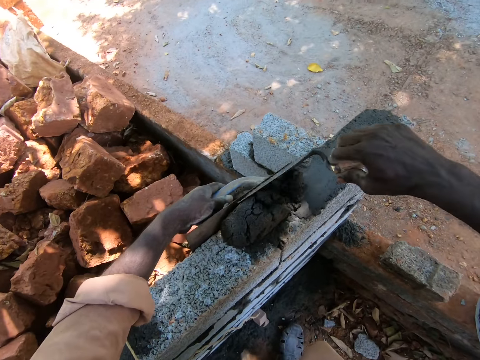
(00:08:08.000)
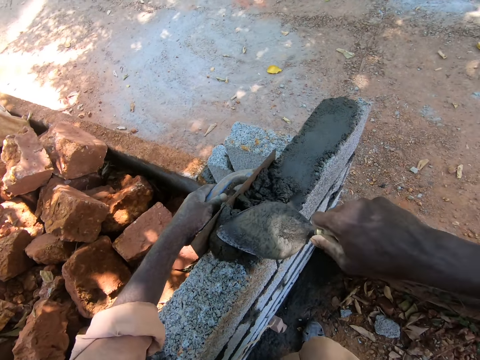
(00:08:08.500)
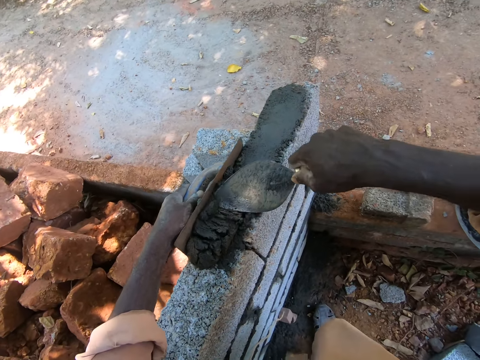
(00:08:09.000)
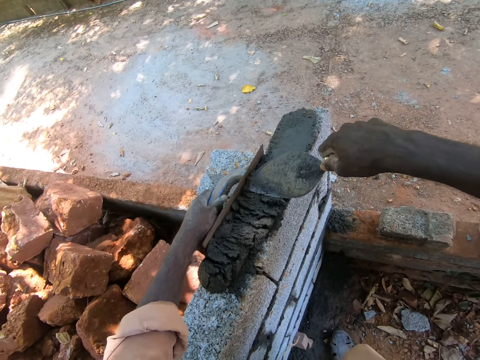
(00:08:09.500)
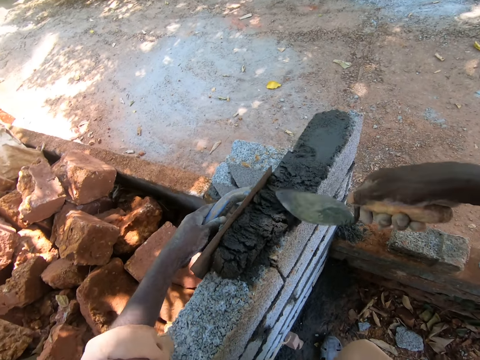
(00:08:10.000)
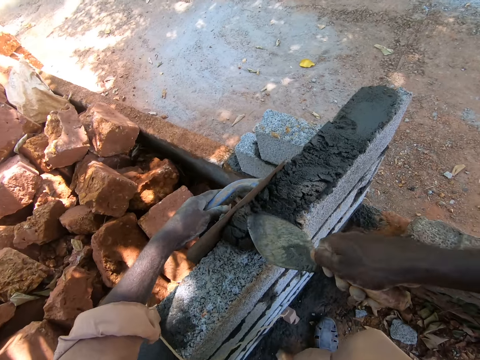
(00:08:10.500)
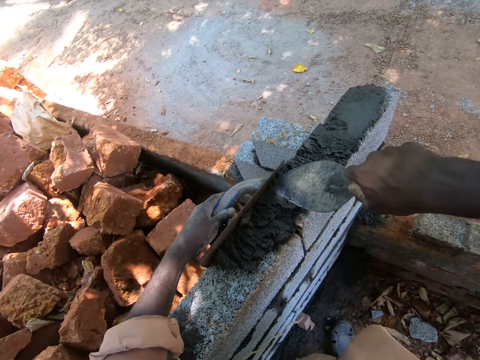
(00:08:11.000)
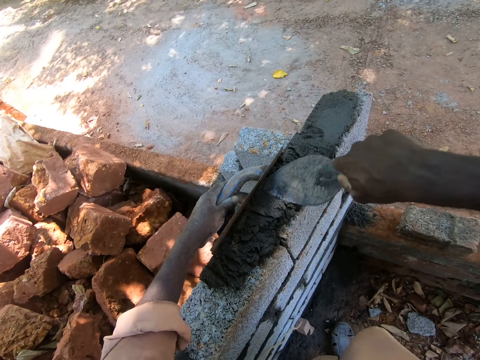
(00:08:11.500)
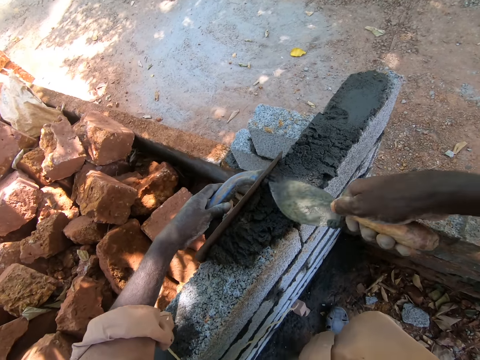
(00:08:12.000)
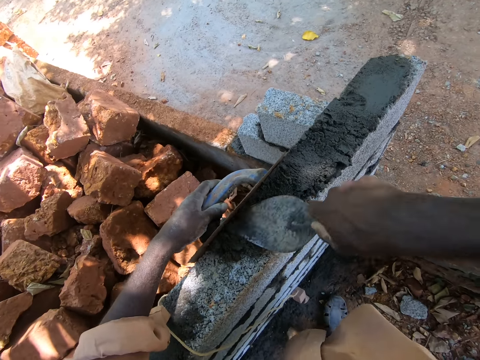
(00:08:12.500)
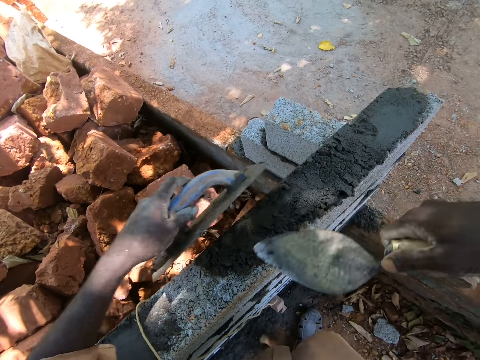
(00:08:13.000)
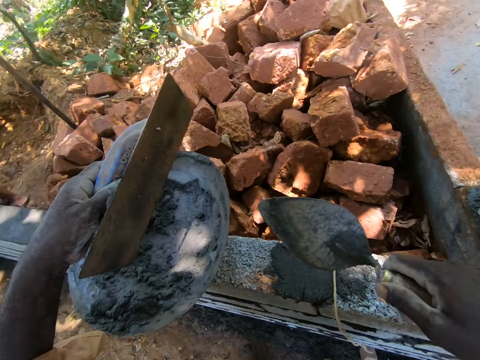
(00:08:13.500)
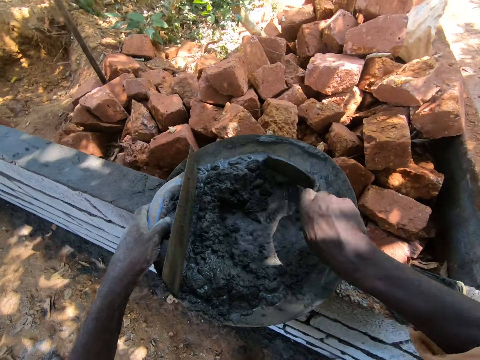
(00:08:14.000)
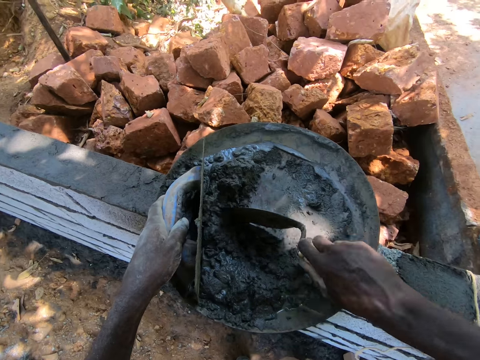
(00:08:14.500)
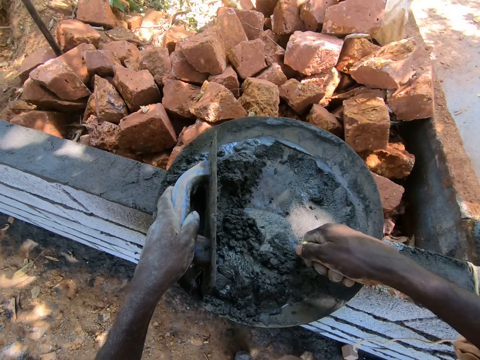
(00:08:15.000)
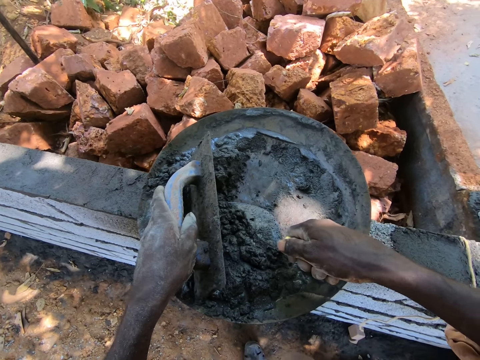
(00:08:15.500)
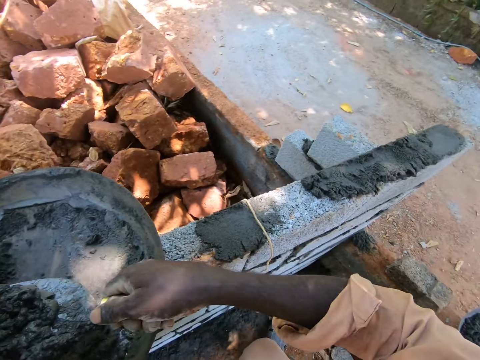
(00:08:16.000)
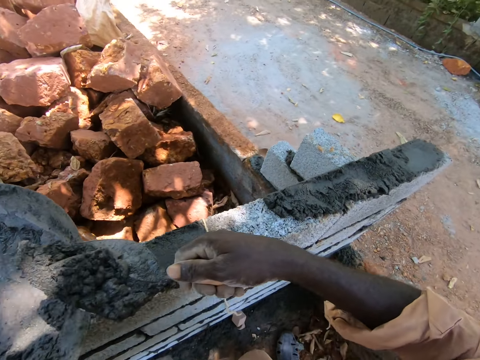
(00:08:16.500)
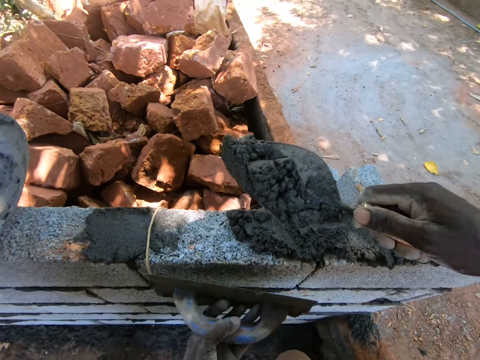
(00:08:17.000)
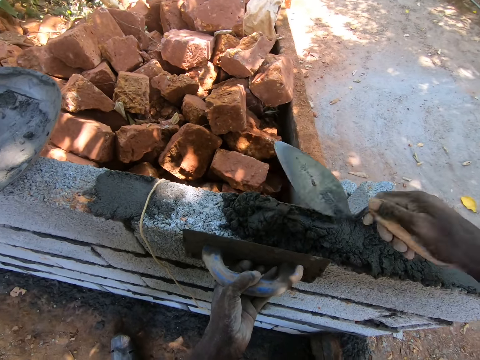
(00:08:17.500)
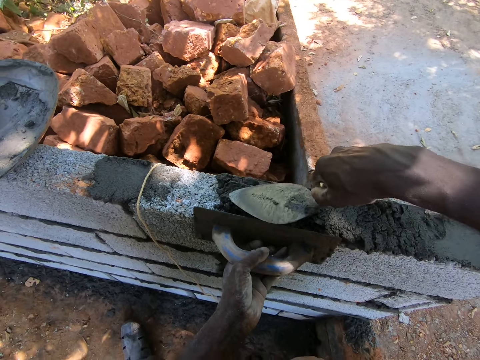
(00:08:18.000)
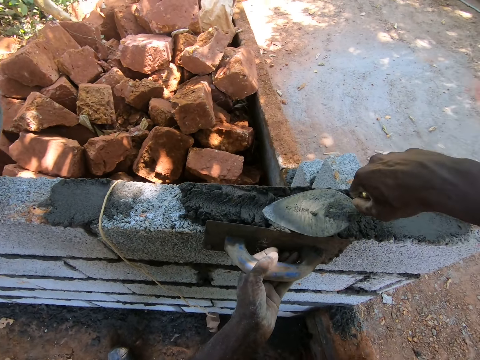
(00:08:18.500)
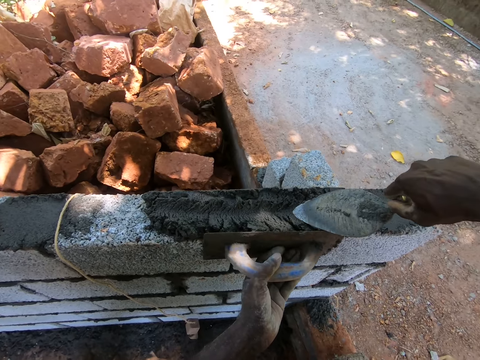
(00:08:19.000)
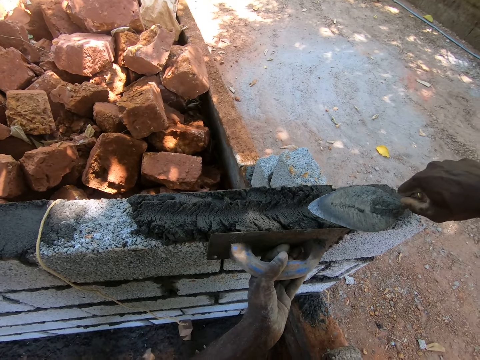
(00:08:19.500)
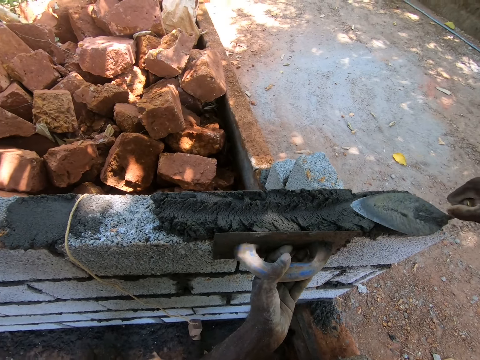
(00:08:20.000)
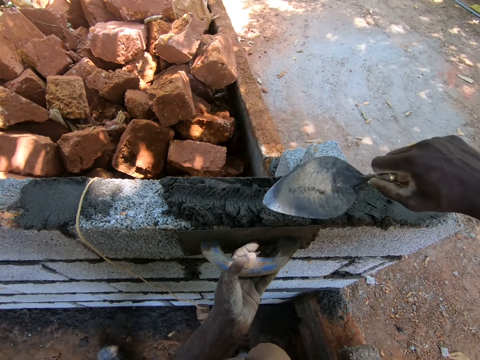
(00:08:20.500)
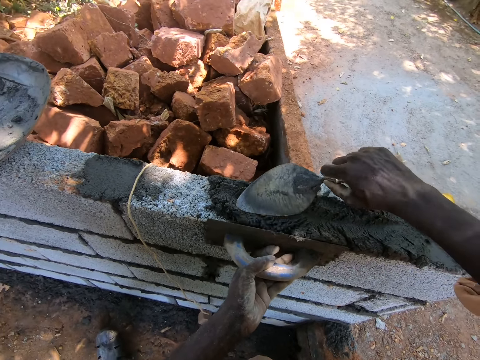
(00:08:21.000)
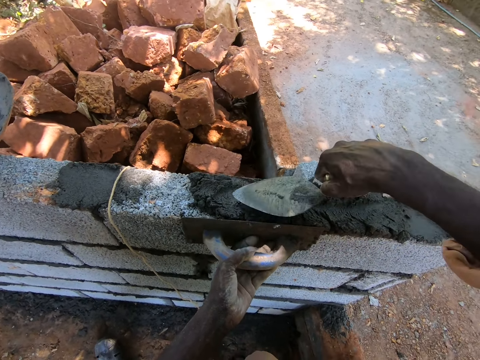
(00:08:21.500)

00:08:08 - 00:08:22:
The camera wearer applies mortar on the wall. They flatten the mortar on the wall. They scoop the mortar from the basin with a trowel. They apply the mortar on the wall. They flatten the mortar on the wall.

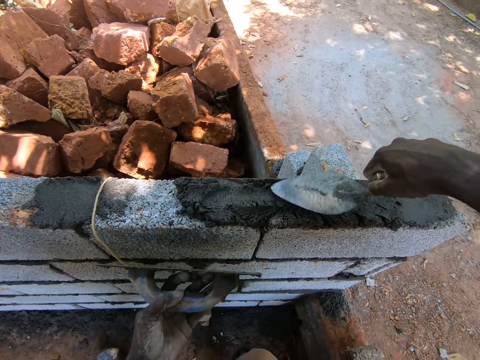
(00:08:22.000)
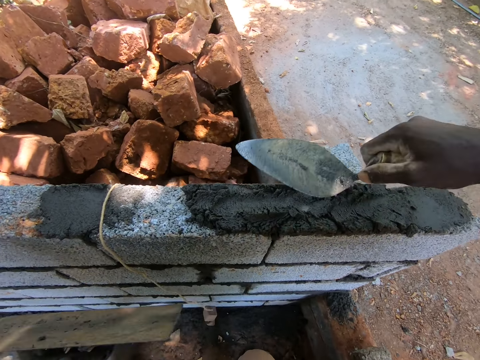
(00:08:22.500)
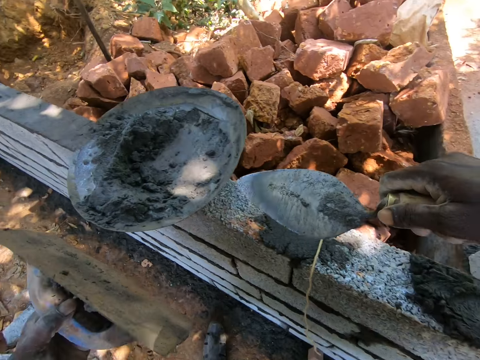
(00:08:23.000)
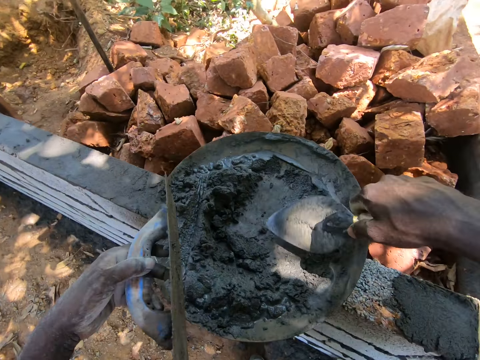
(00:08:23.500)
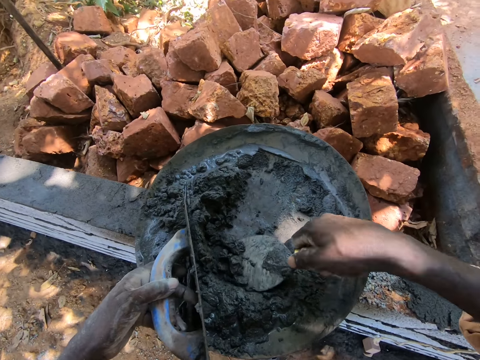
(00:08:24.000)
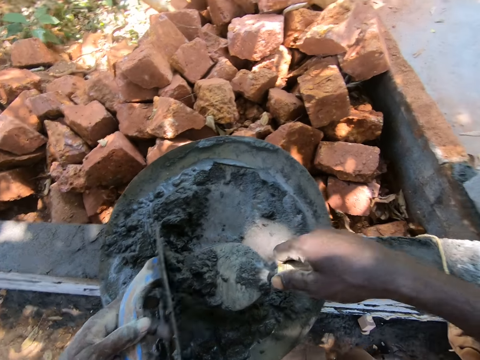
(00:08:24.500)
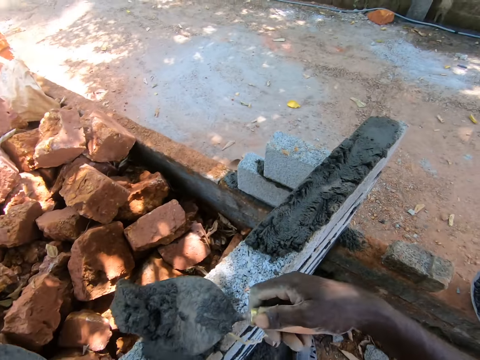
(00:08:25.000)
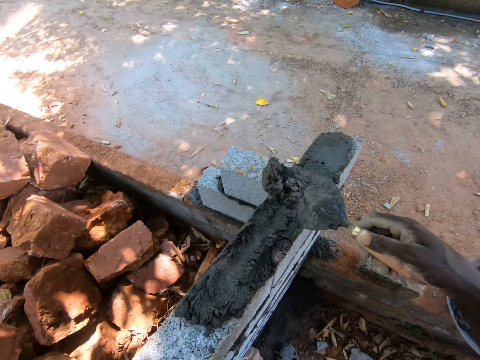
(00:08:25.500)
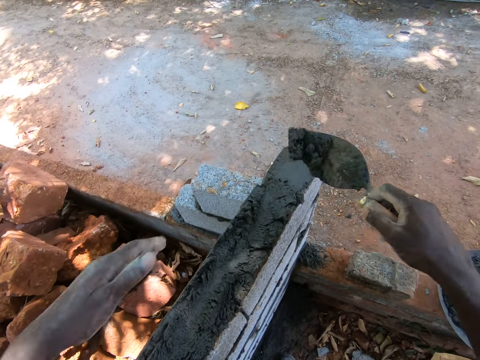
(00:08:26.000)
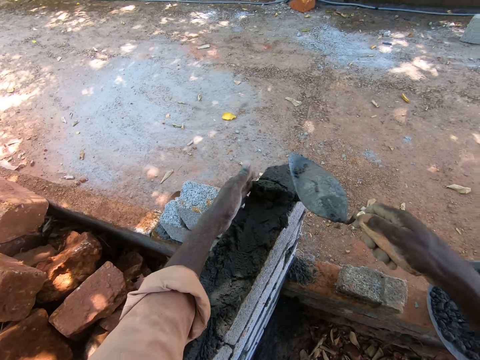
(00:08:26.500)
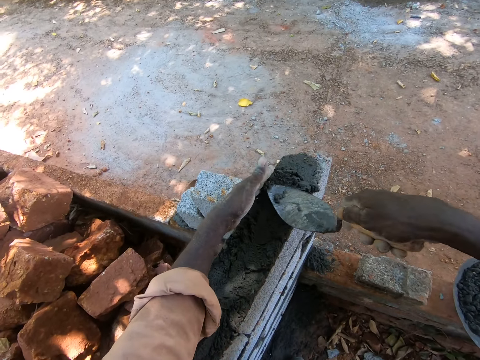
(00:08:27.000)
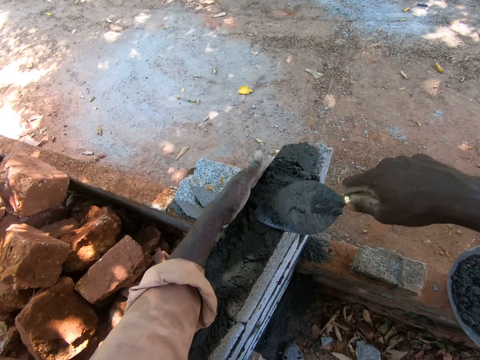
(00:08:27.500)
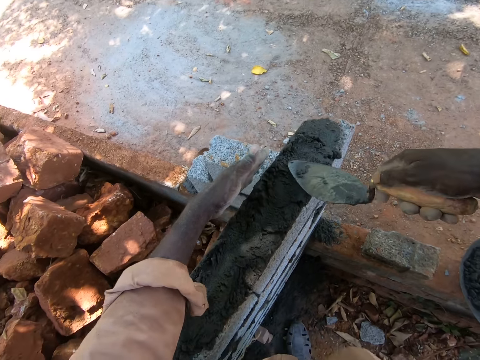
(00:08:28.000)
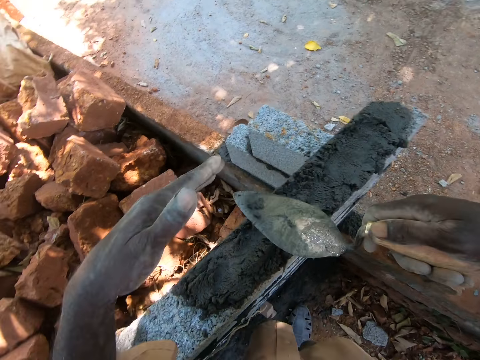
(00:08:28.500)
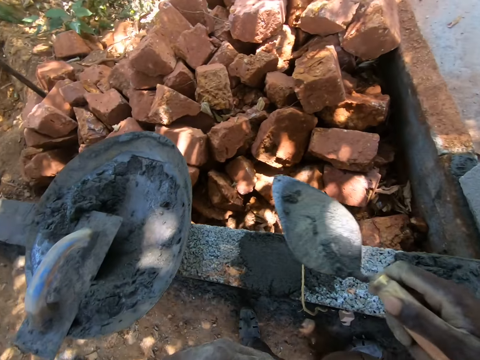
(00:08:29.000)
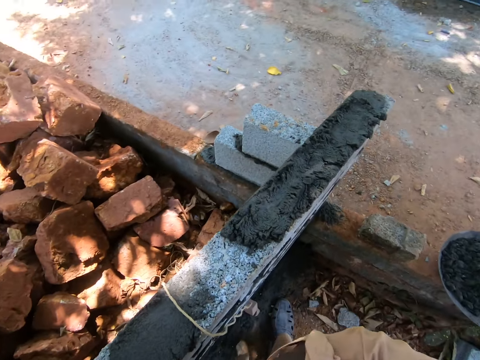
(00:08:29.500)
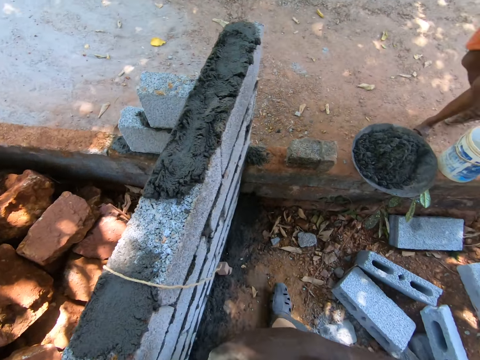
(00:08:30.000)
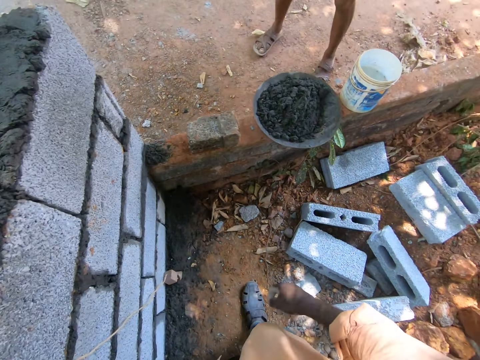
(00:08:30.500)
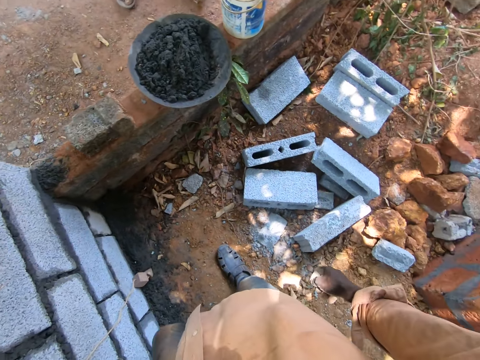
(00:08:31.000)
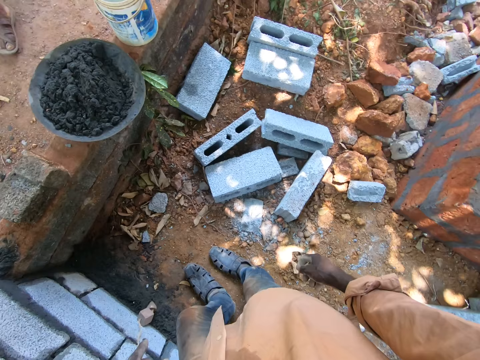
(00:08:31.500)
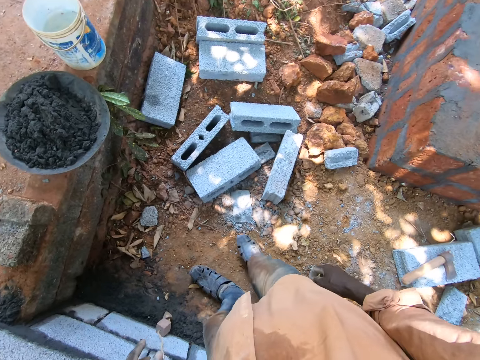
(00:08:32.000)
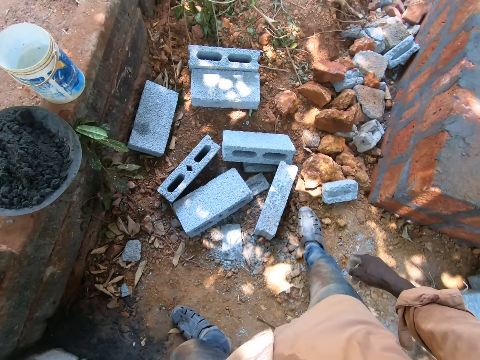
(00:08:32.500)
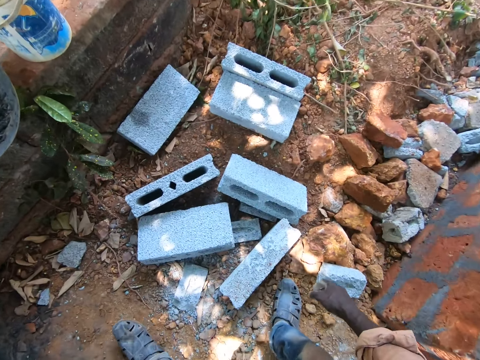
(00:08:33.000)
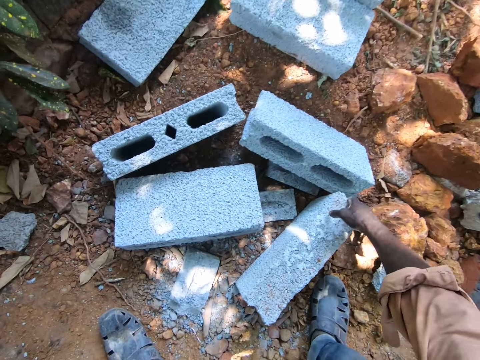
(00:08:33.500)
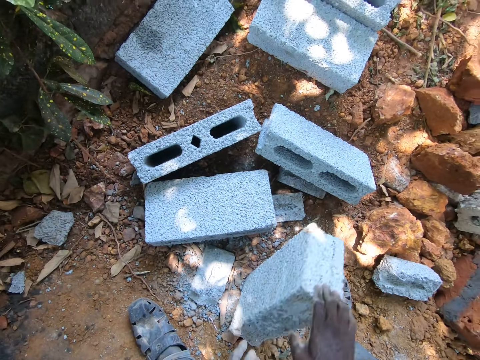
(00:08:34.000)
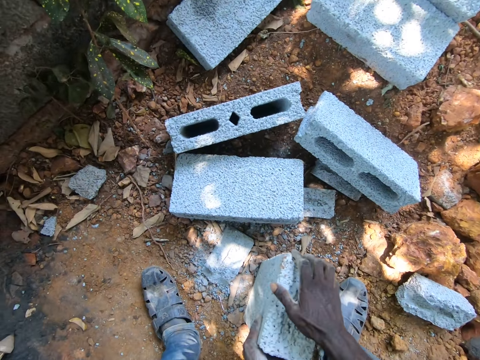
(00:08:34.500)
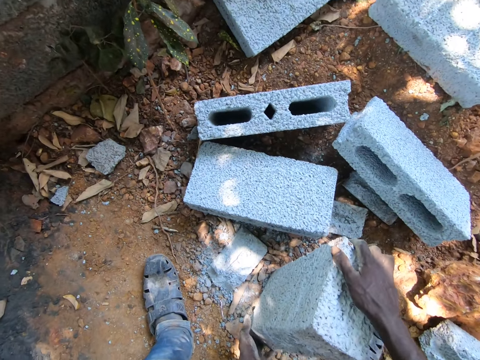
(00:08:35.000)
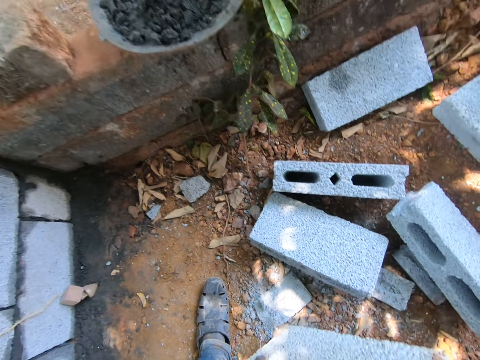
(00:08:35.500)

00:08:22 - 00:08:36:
The camera wearer scoops mortar from the basin with a trowel. They apply the mortar on the wall. They spread cement on building stones. They spread the cement on the building stones again. They put the scraper and the trowel in the basin. They move around. They stare around the construction site. They pick up a block from the ground.
